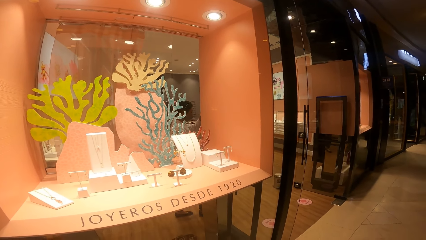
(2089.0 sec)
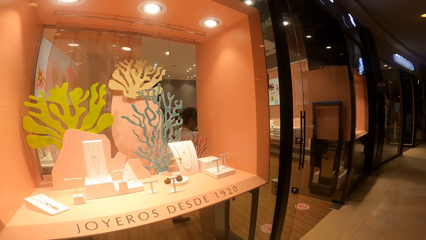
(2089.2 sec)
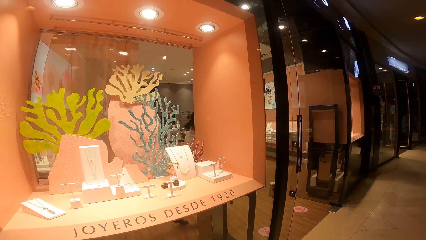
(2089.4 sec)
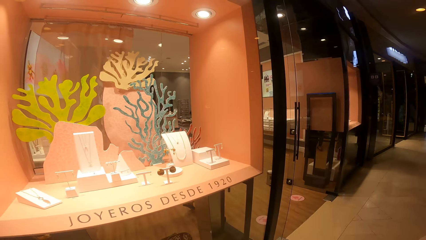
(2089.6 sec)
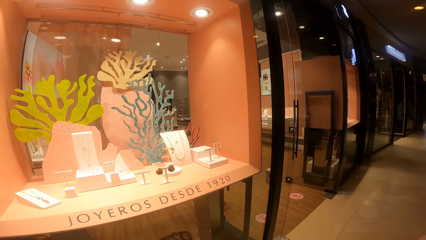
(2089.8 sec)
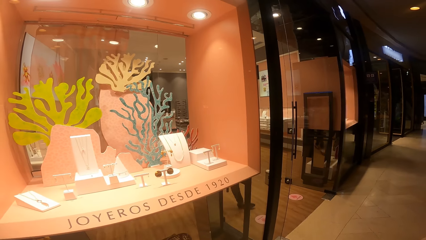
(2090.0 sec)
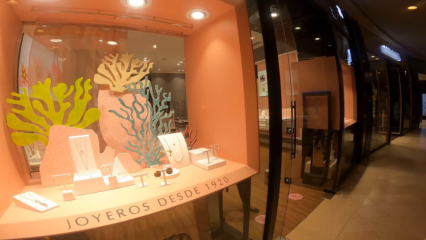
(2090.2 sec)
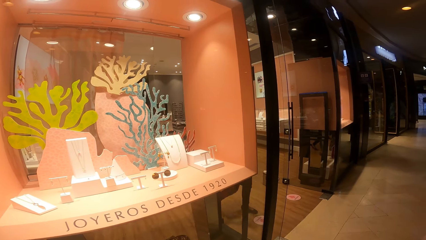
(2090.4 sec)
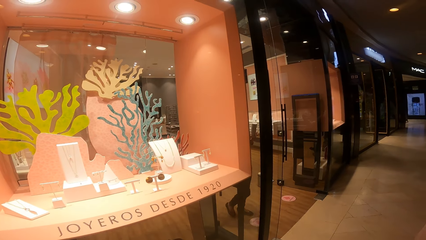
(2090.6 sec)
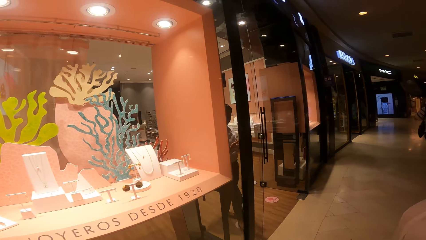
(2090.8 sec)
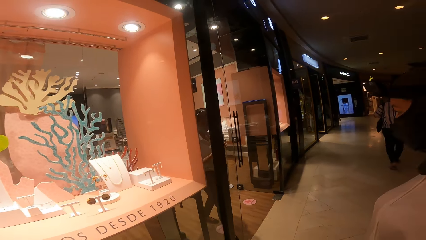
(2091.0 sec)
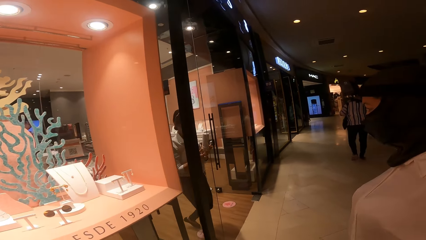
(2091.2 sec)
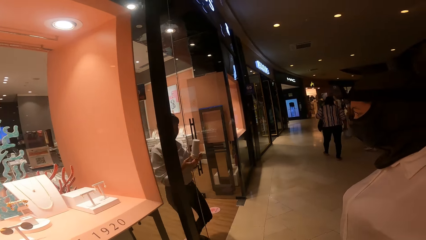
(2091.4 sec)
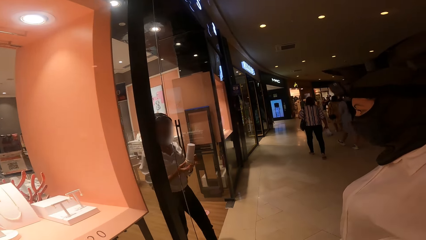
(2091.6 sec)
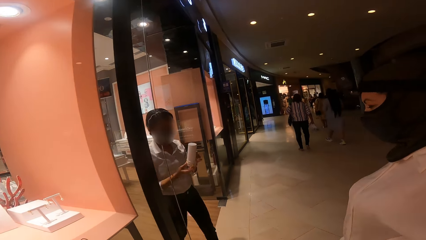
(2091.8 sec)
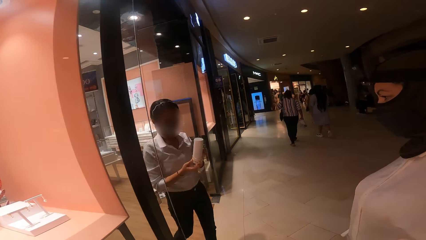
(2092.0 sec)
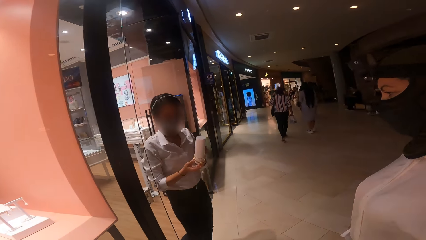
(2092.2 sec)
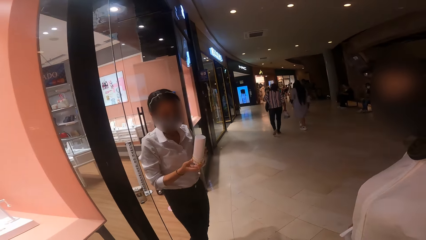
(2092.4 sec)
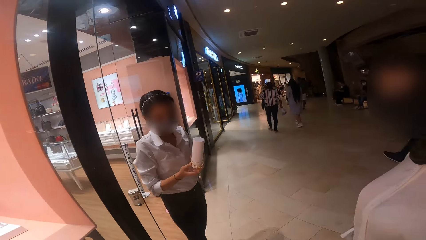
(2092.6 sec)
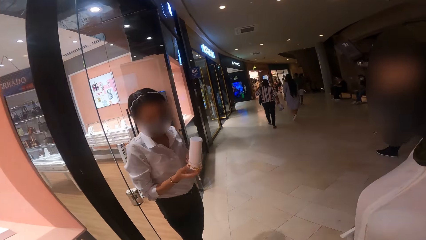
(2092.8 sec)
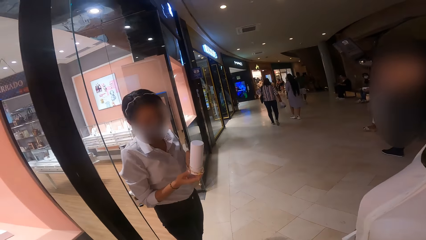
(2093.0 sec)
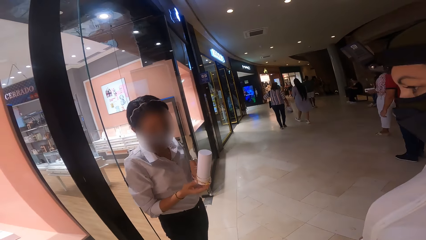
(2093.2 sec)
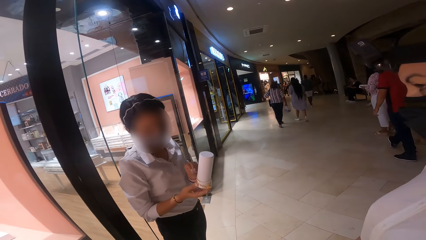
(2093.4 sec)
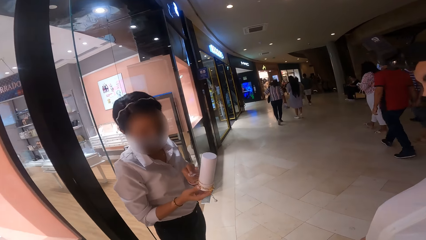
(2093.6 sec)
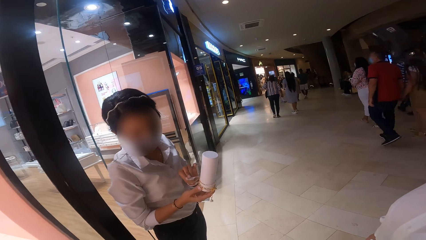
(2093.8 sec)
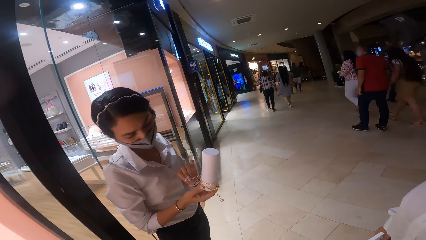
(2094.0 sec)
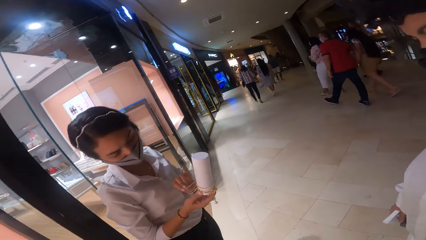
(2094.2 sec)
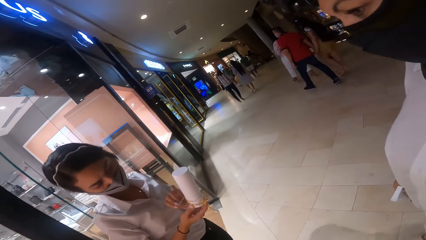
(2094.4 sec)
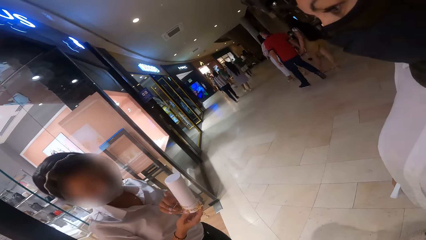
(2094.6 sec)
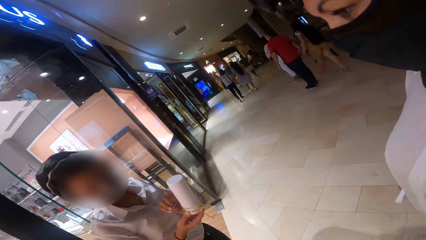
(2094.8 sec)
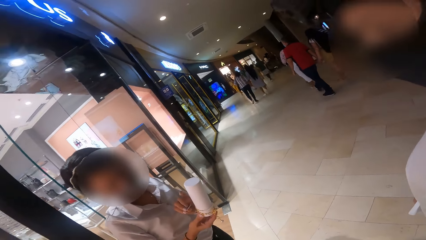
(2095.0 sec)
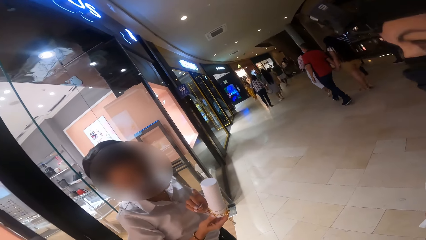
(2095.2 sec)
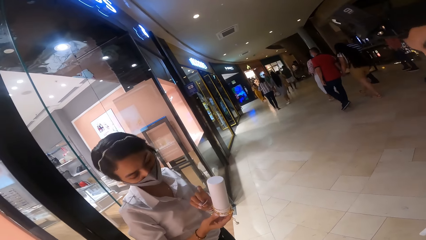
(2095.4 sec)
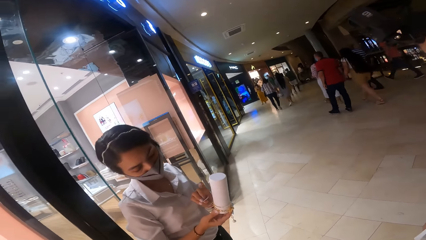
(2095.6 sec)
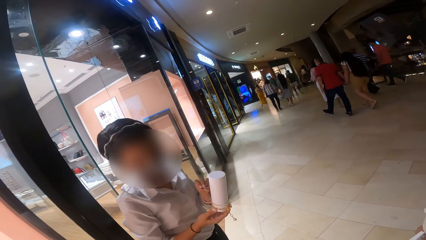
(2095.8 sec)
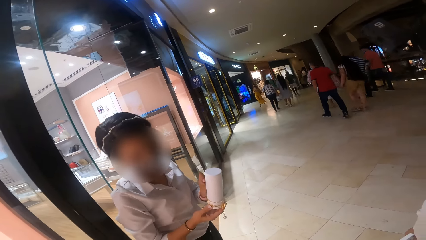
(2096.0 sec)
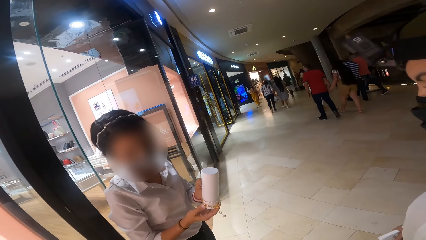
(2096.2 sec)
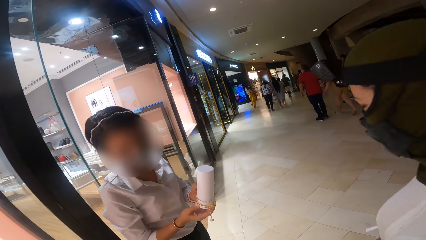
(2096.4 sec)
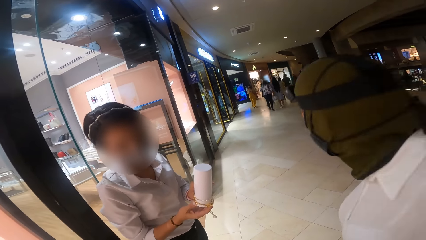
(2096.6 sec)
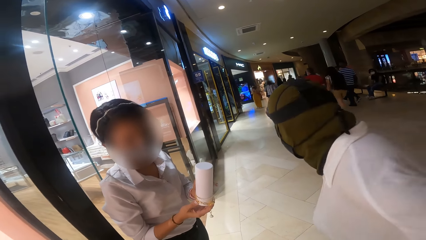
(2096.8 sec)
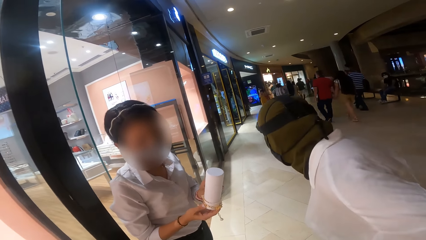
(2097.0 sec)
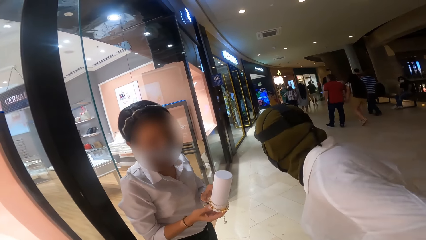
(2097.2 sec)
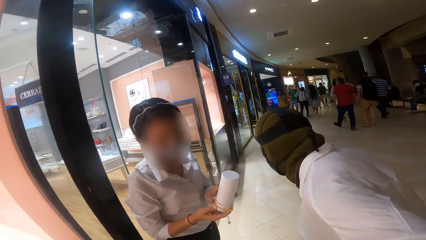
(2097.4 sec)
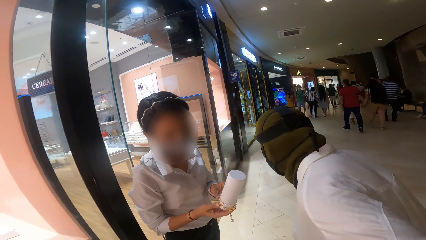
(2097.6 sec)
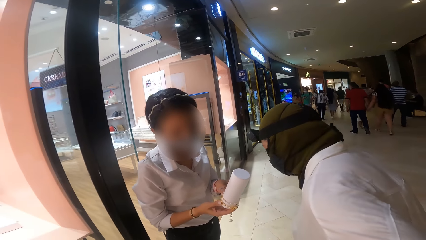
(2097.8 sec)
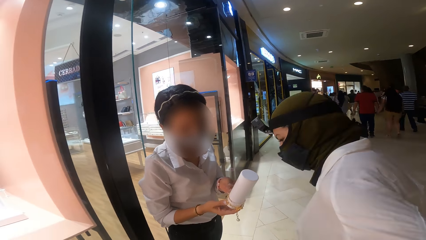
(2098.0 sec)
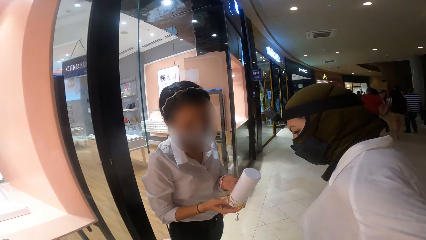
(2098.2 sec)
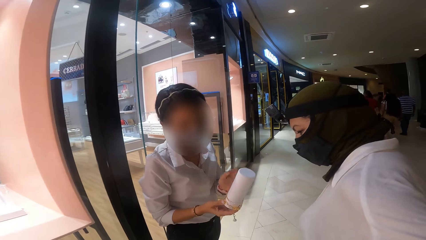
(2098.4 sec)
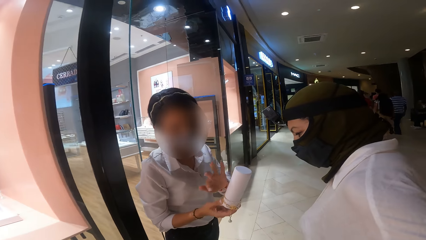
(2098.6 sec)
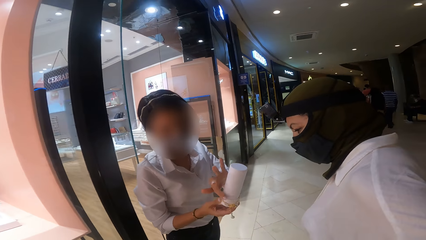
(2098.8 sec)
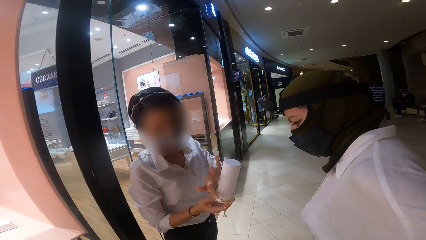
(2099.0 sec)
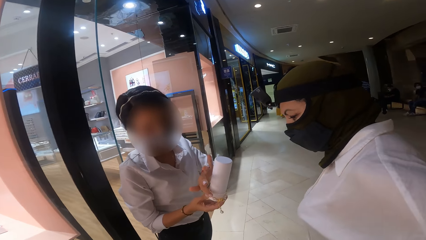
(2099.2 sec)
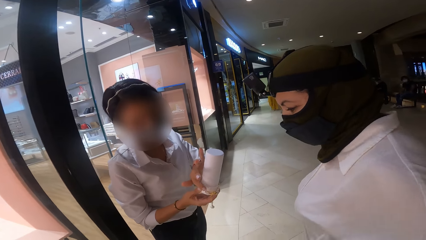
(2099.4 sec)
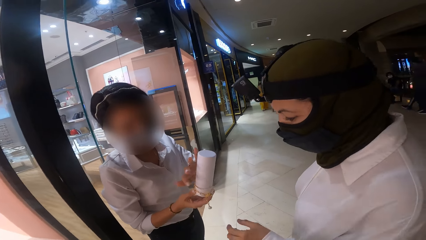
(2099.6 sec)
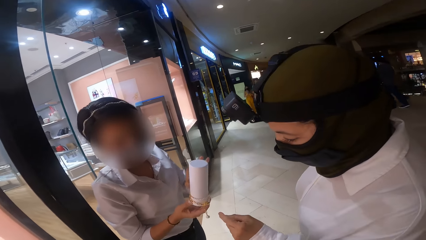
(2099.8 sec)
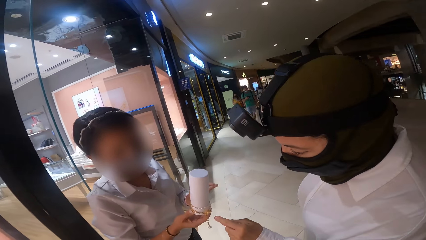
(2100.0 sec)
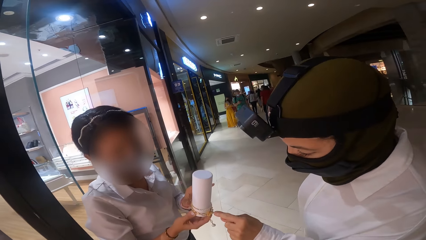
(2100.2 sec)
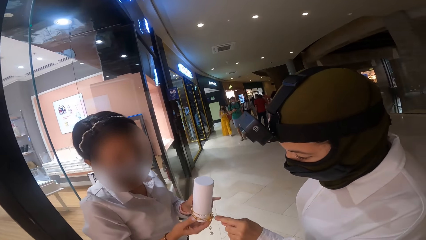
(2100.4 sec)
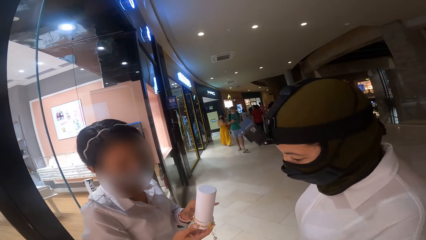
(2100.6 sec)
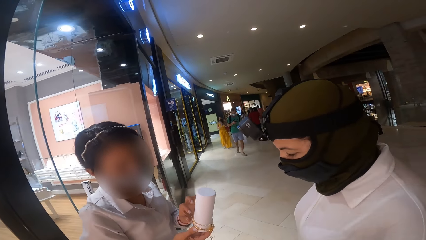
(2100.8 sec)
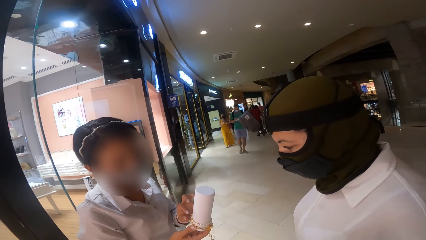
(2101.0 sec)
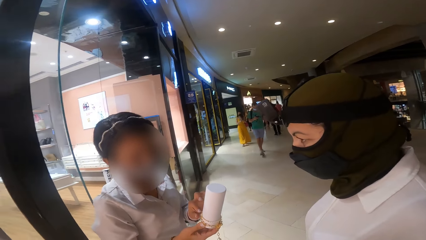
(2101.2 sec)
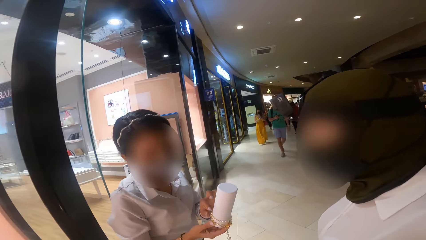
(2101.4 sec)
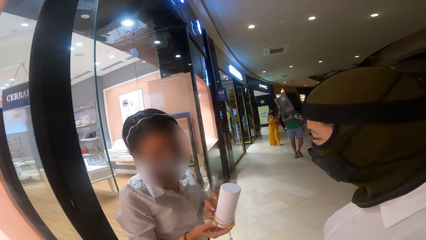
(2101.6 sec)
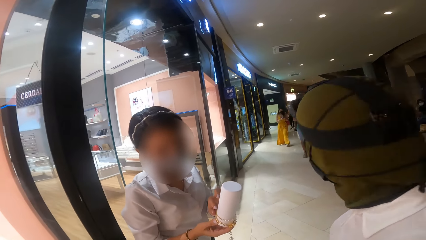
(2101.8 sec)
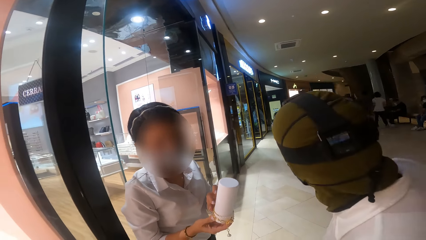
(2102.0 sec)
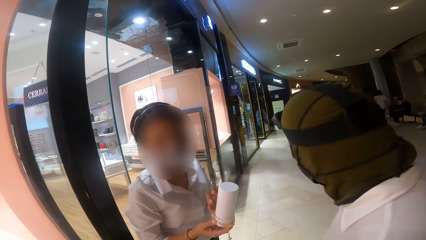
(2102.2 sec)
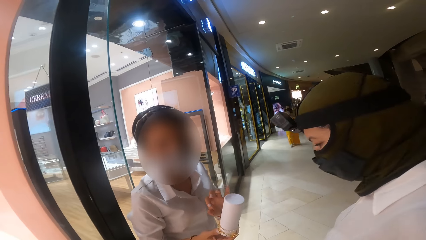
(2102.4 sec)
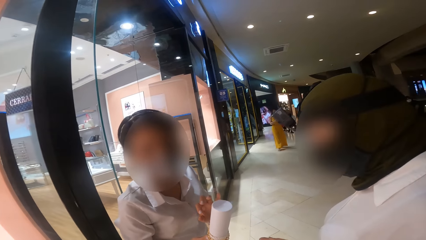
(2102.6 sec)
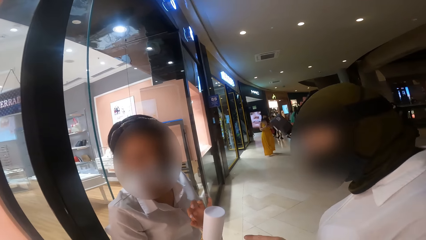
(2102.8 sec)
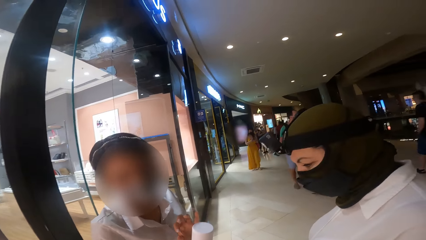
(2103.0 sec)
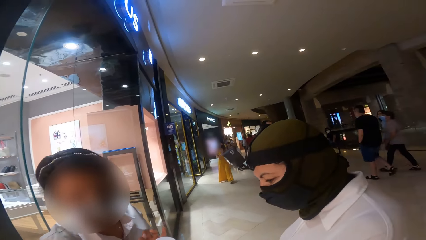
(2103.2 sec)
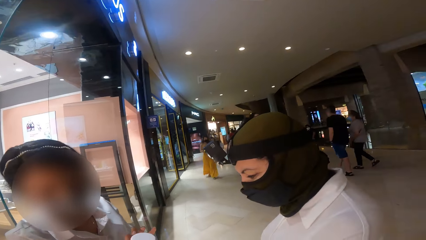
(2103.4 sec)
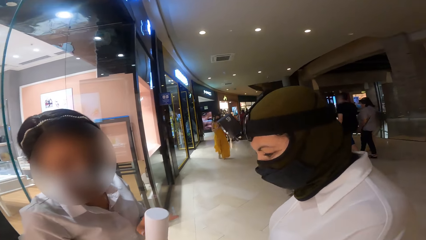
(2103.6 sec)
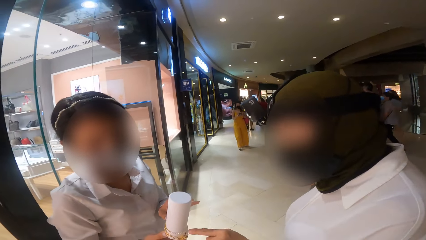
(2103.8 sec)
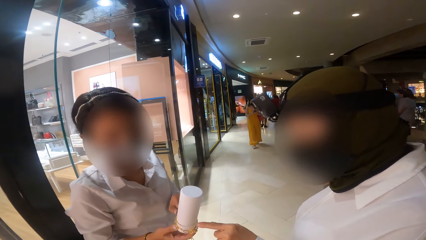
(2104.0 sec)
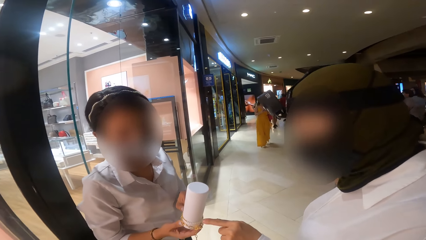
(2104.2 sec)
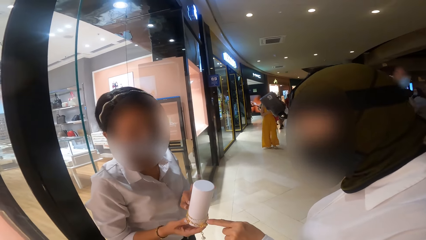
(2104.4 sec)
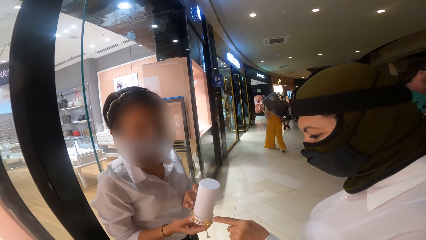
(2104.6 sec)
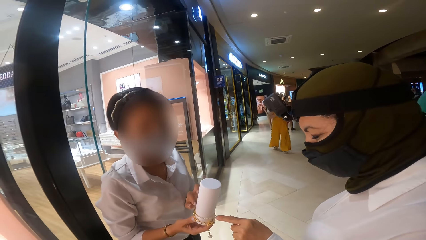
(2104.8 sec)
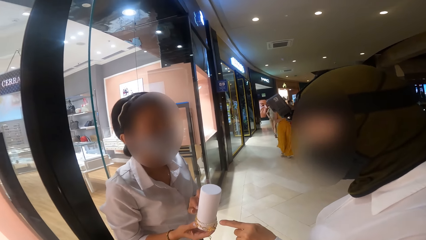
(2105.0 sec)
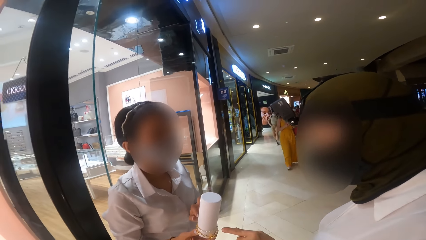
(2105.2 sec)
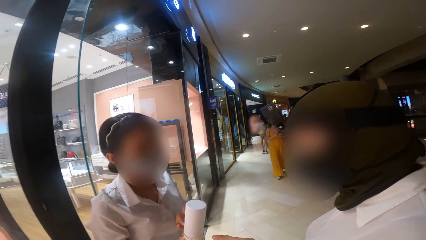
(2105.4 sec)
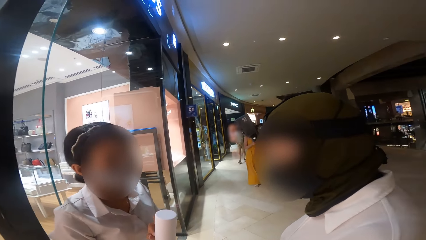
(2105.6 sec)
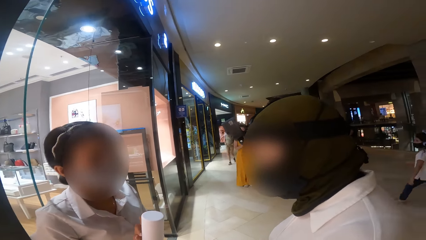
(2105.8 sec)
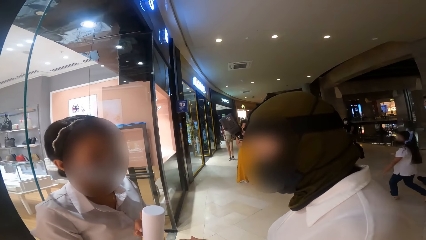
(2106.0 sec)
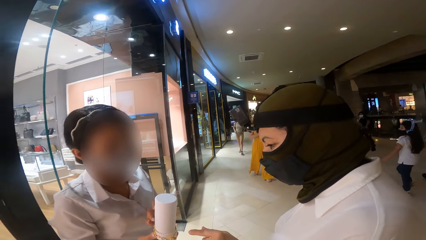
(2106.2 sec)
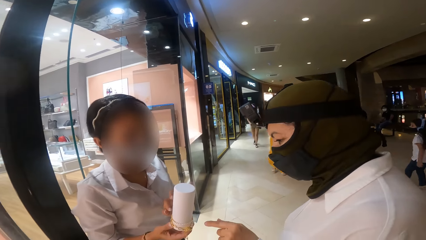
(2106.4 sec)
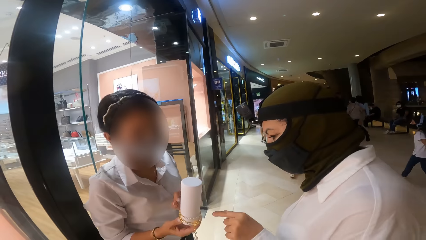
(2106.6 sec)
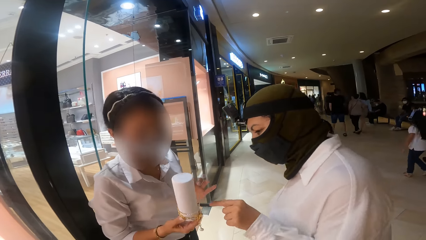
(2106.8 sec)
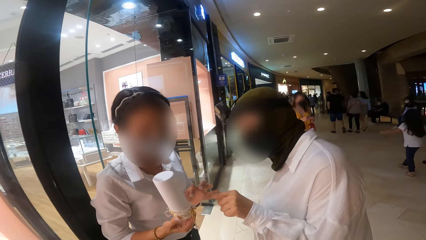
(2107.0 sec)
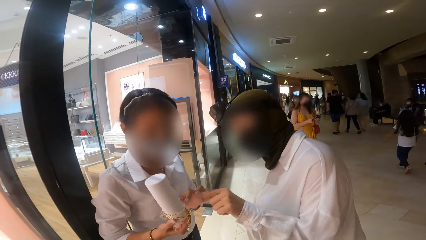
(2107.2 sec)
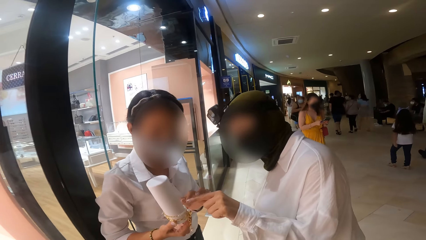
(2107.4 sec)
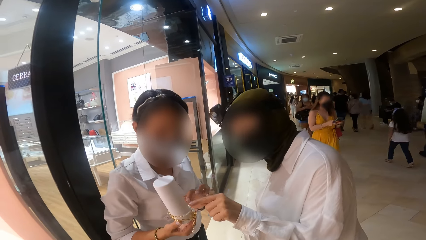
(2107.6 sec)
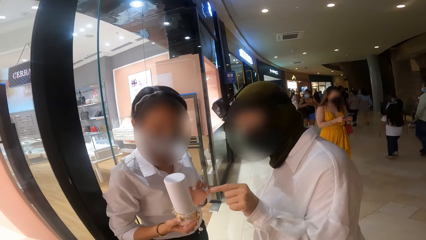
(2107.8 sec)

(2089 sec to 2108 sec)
The attendant holds the jewelry holder with her right hand and adjusts a bracelet in the jewelry holder with her left hand. The woman interacts with the attendant.
